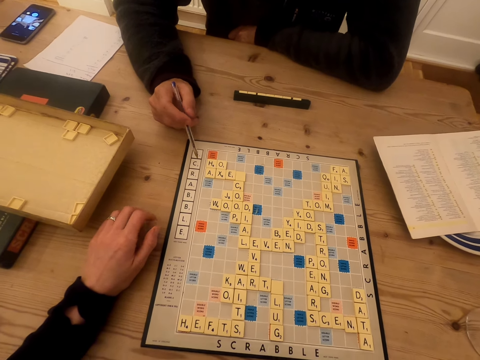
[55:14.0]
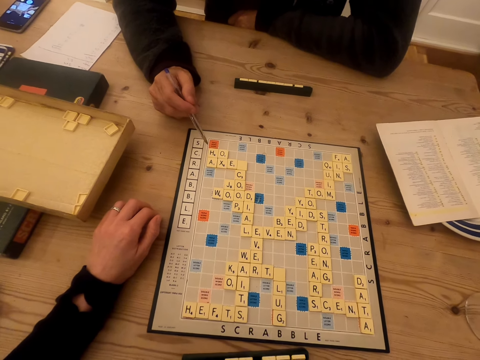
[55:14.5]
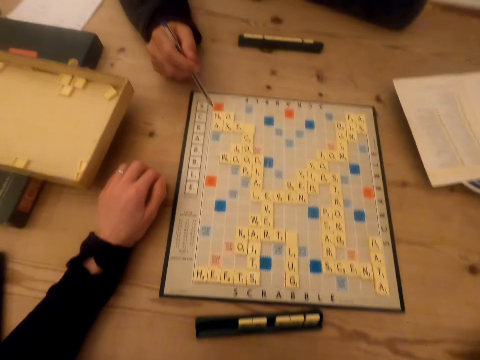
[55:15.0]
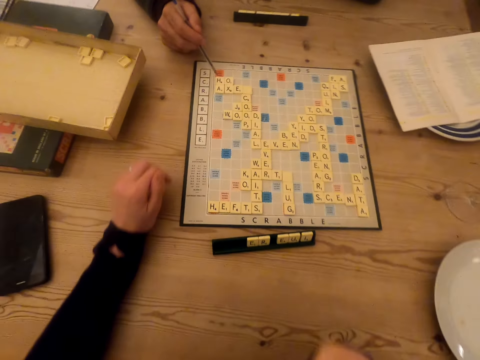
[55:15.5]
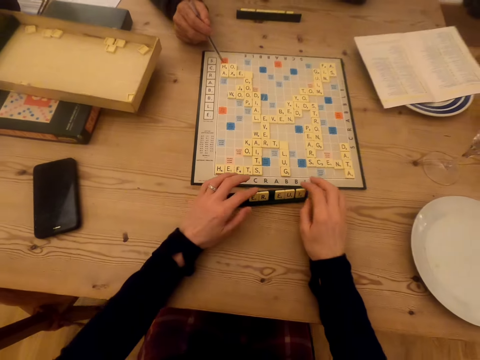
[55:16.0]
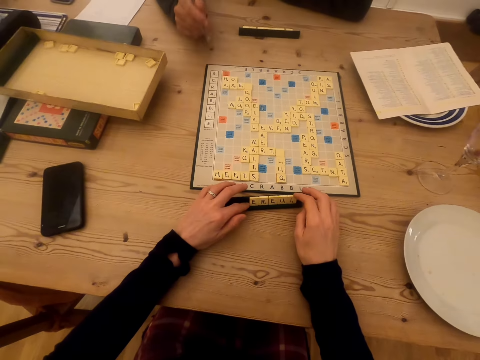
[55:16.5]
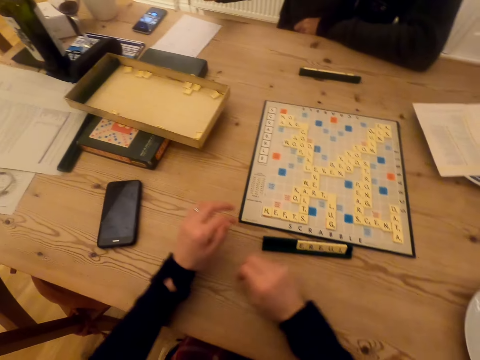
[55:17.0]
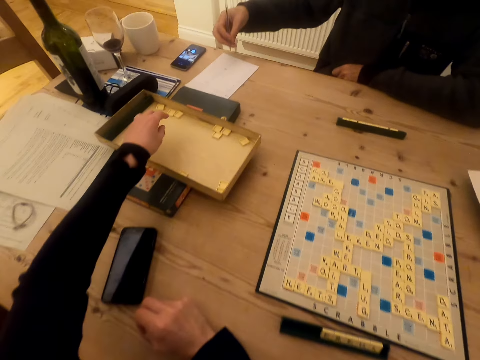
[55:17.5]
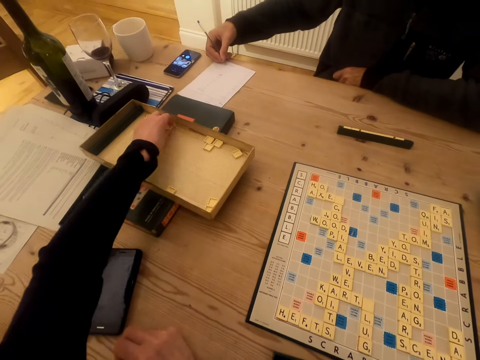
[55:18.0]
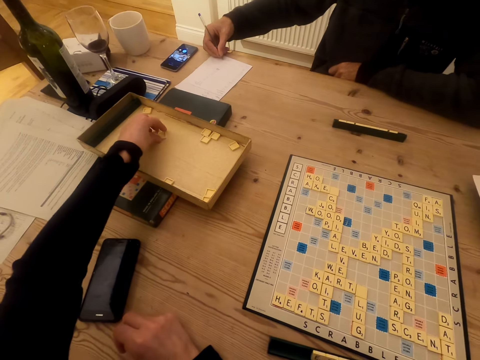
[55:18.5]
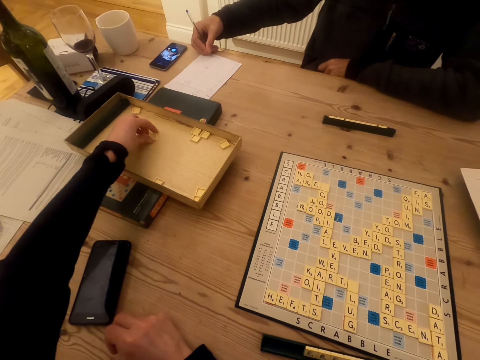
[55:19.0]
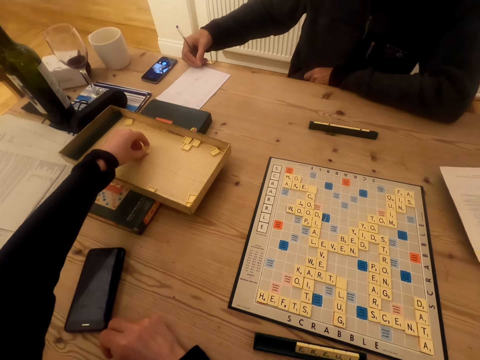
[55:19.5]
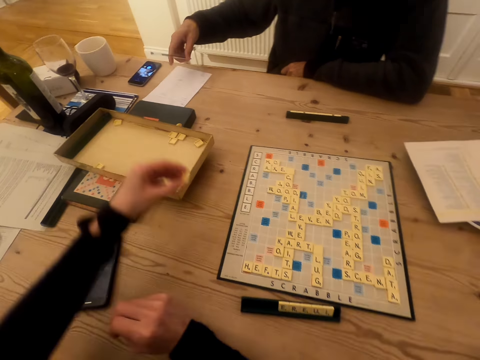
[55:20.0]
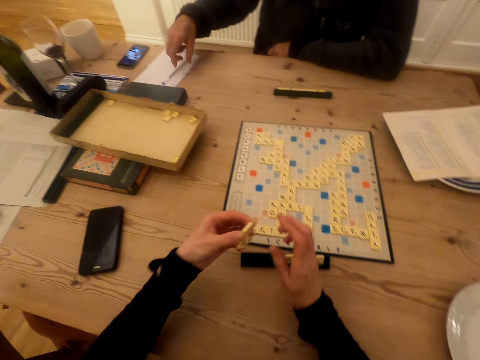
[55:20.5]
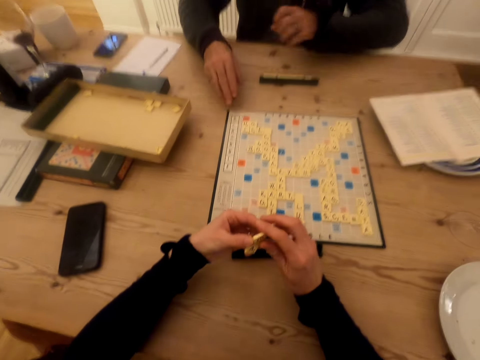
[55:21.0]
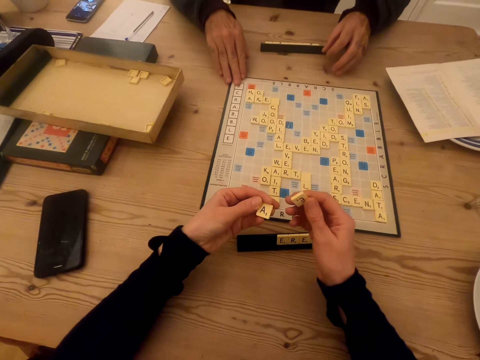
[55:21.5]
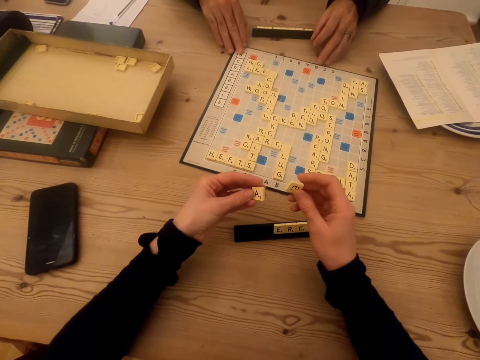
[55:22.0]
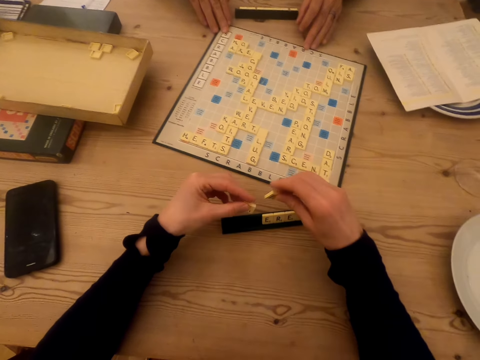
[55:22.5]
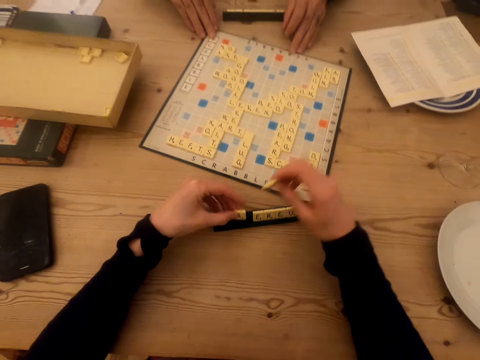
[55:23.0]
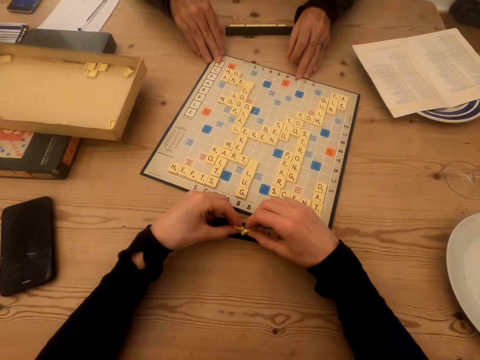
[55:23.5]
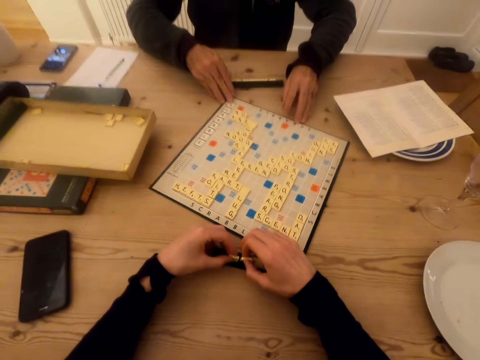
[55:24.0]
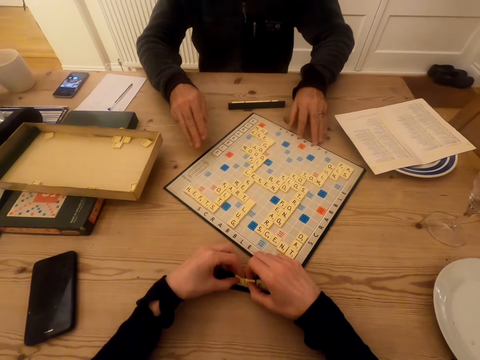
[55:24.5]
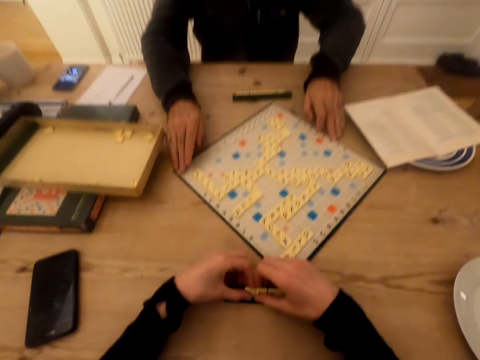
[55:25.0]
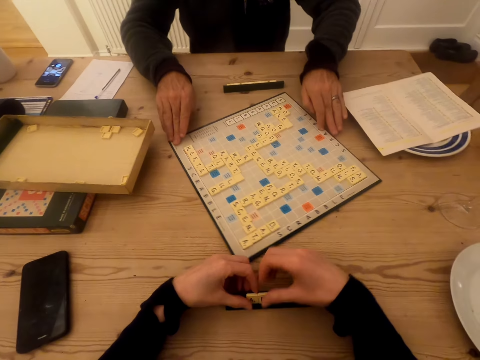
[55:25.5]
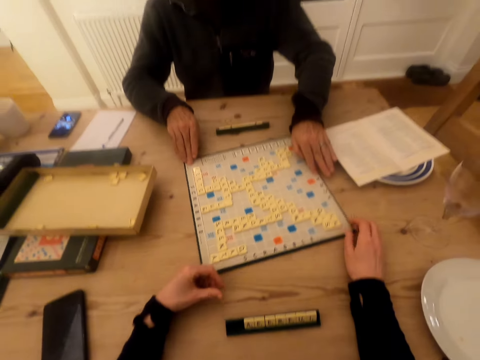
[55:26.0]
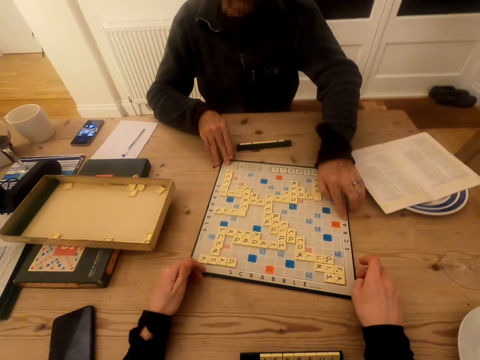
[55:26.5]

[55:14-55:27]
The camera wearer moves the scrabble tiles on the scrabble holder. A man writes on a paper with a pen. The camera wearer picks up the scrabble tiles from the box. The man puts down the pen. The camera wearer takes a letter from the other hand. The man moves the scrabble board. The camera wearer puts the scrabble tiles on the scrabble holder.

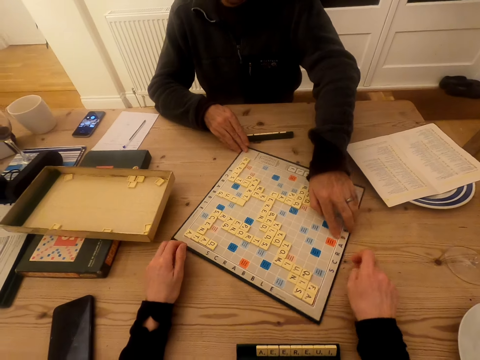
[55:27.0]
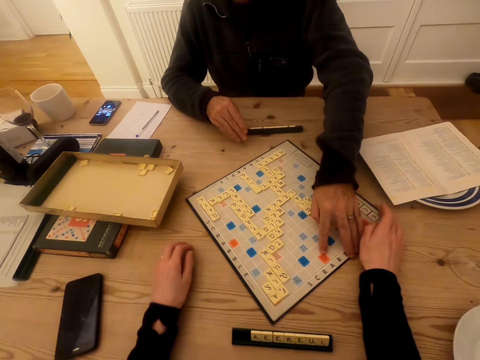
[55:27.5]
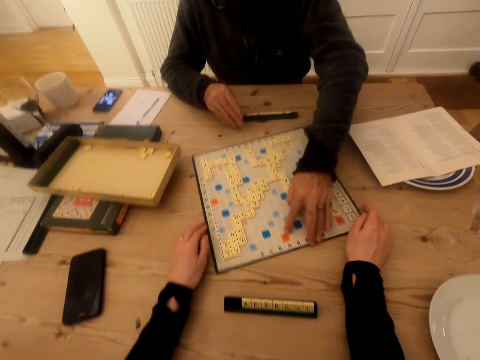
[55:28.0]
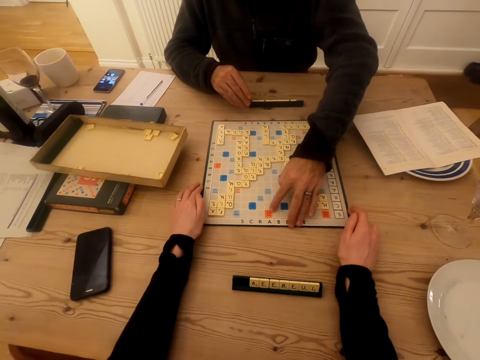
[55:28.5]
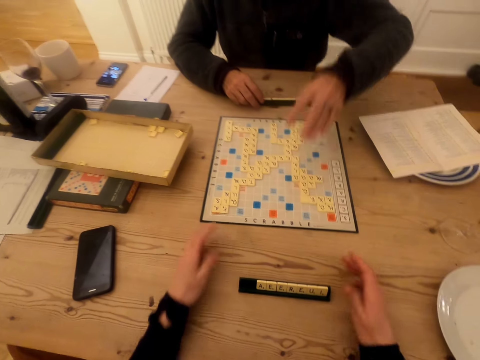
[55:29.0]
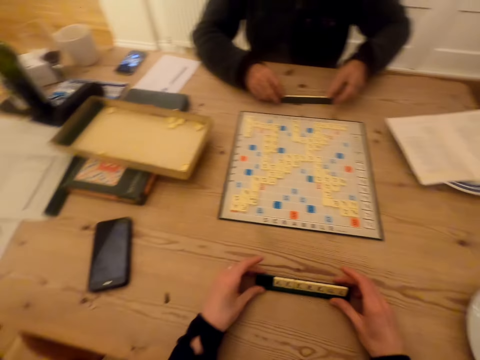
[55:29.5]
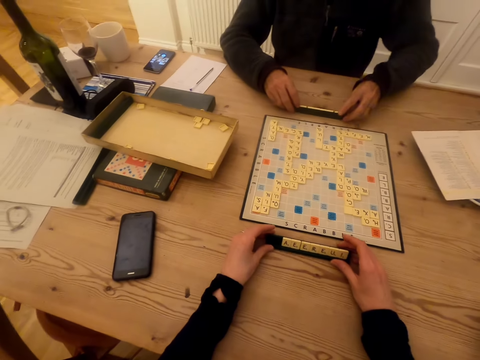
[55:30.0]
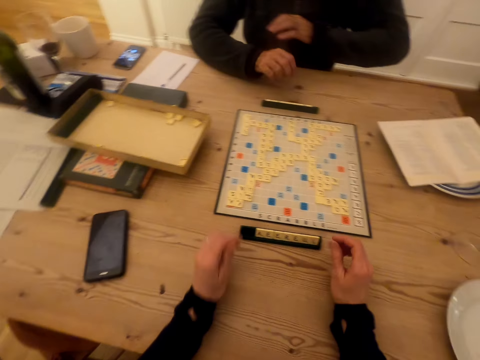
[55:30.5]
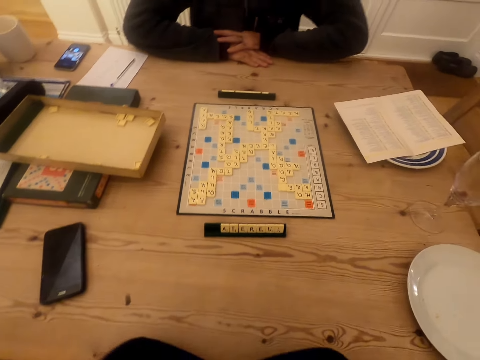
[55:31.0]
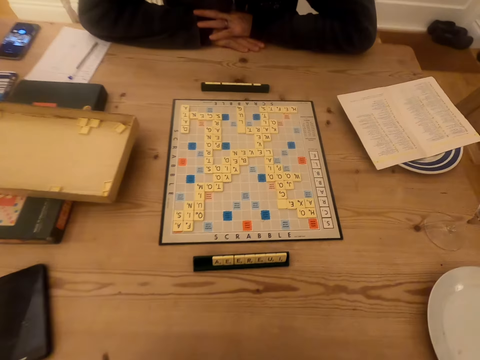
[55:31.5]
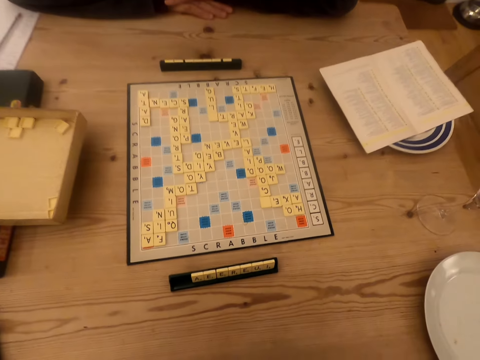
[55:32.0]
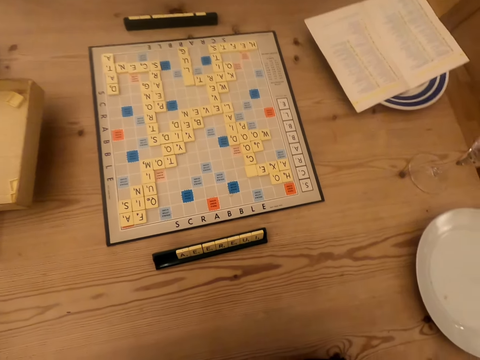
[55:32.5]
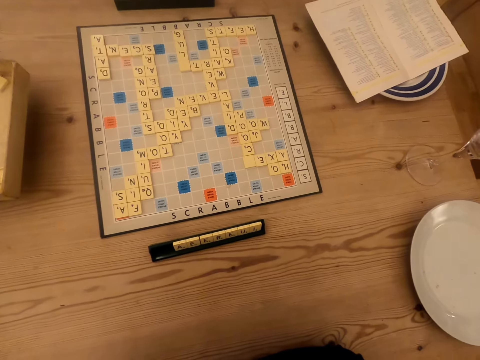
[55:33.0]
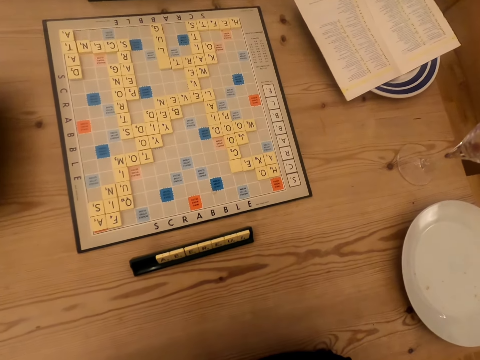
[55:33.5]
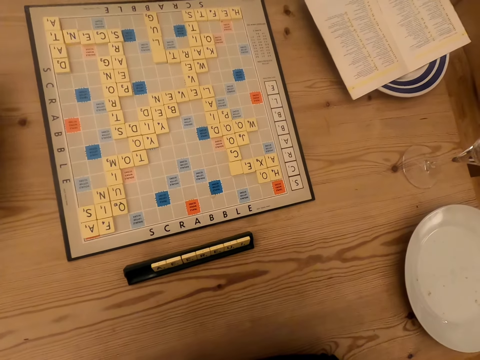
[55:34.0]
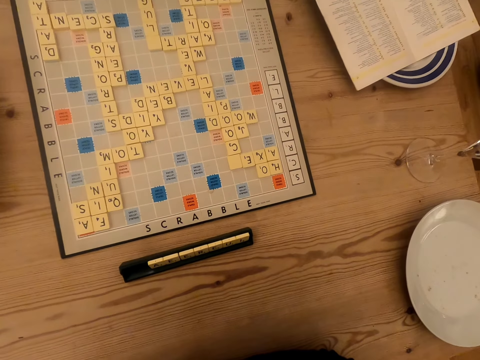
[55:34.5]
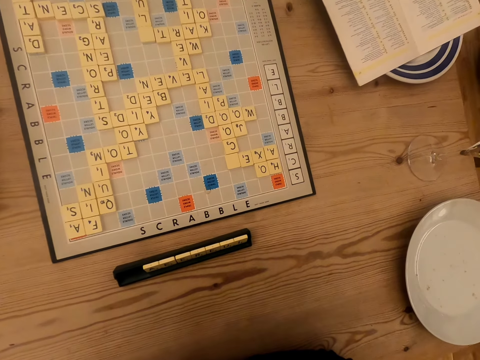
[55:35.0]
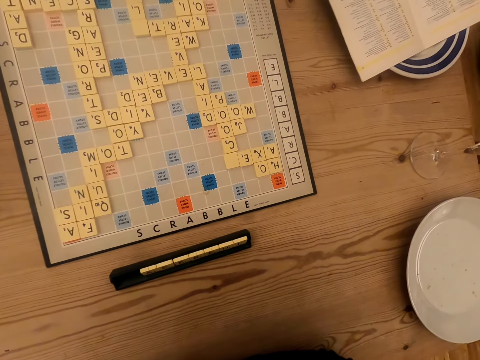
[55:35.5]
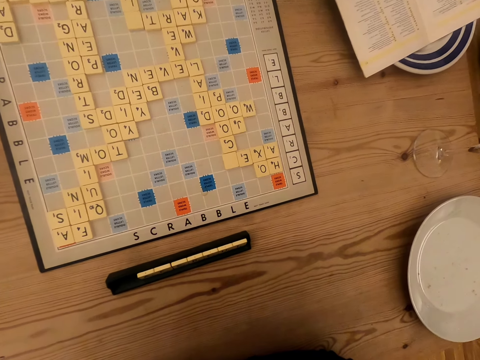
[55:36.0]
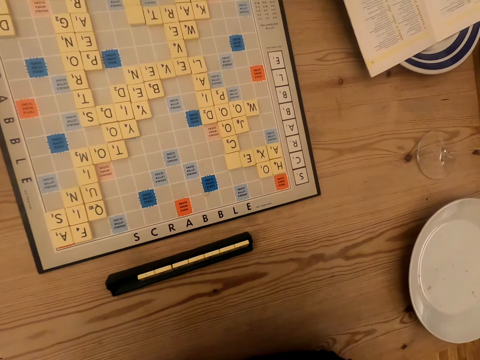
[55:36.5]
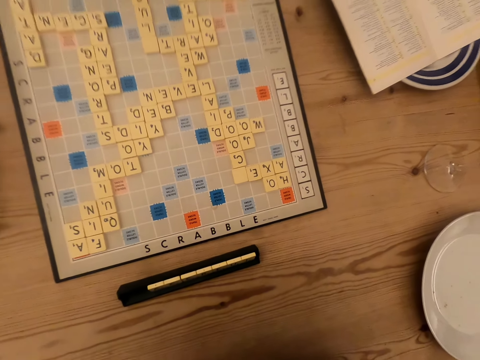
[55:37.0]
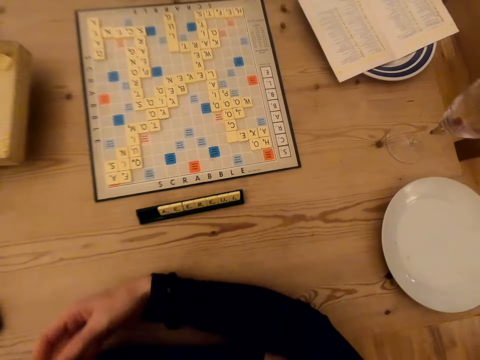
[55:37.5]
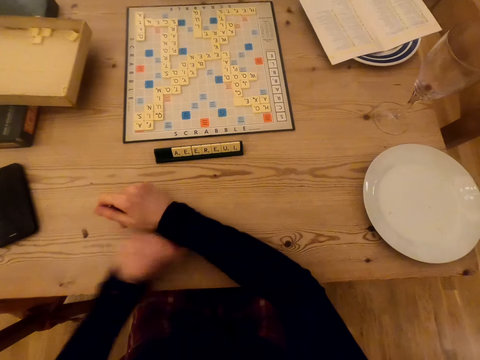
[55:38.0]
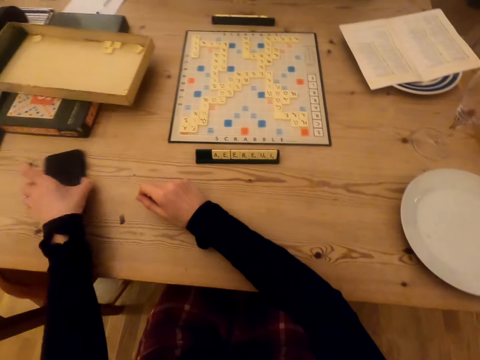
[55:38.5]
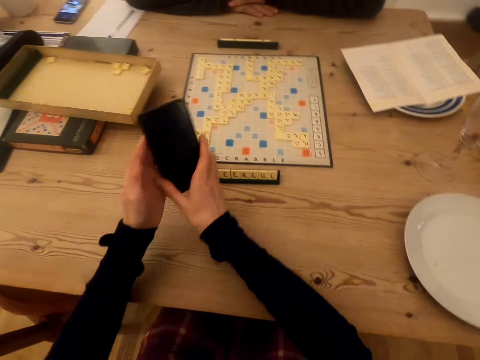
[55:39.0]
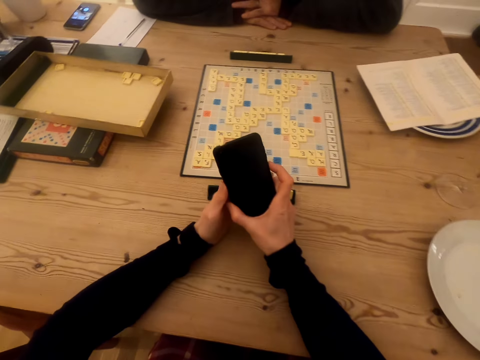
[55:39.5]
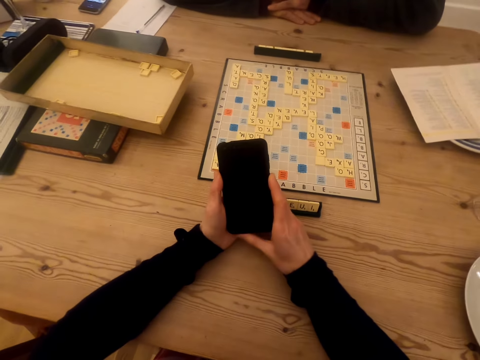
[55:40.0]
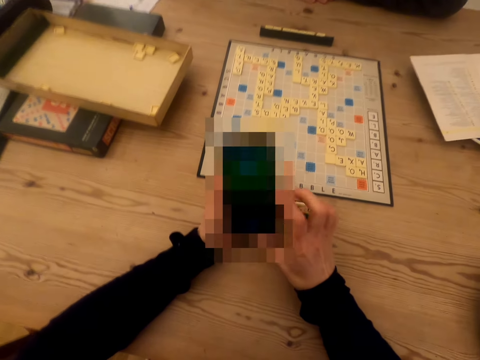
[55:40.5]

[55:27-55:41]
The camera wearer moves the scrabble board. They move letters. They move the scrabble holder. A man moves letters. The man moves the scrabble holder and puts hands on a table. The camera wearer stares at the scrabble board. They pick up a phone. They operate the phone.
